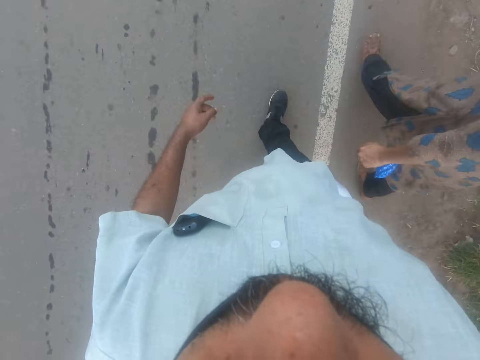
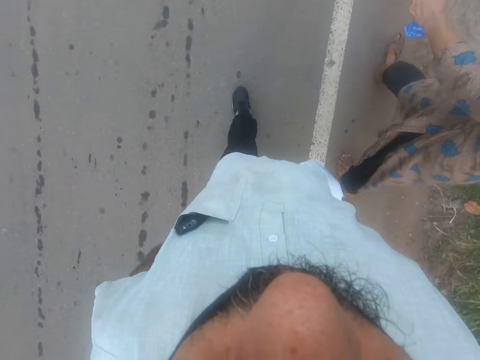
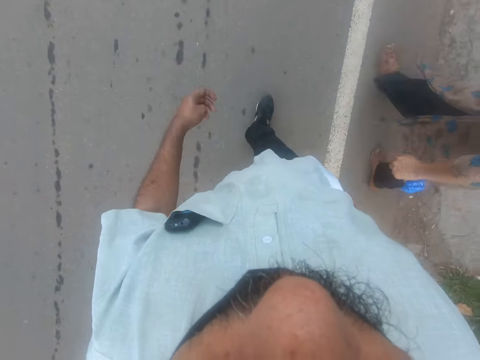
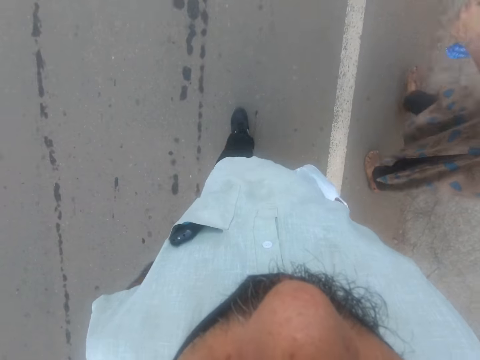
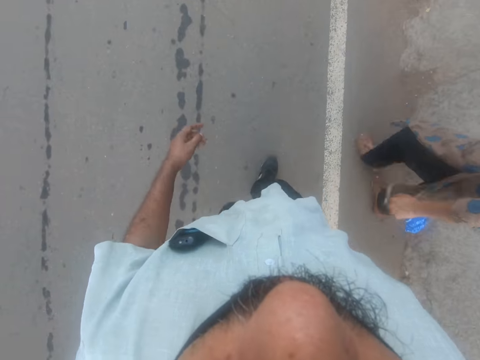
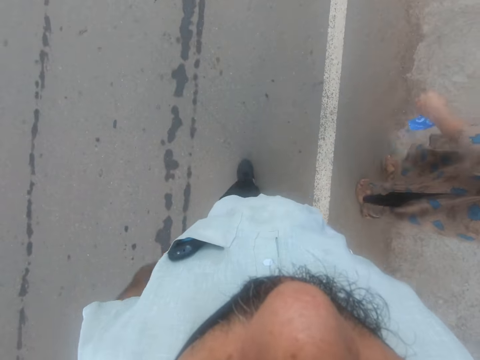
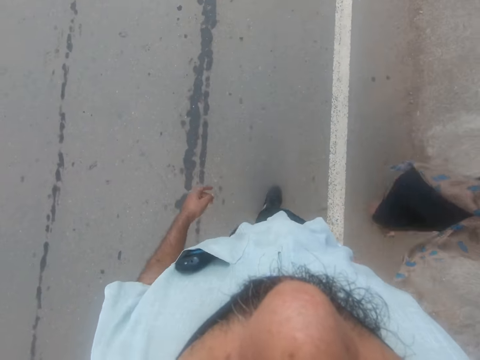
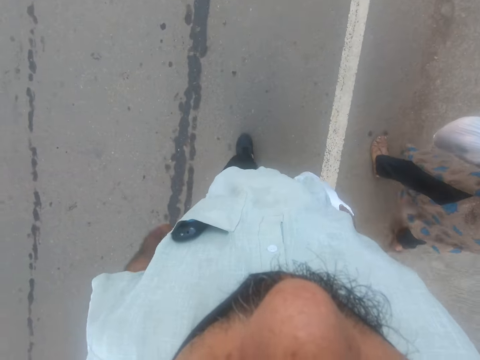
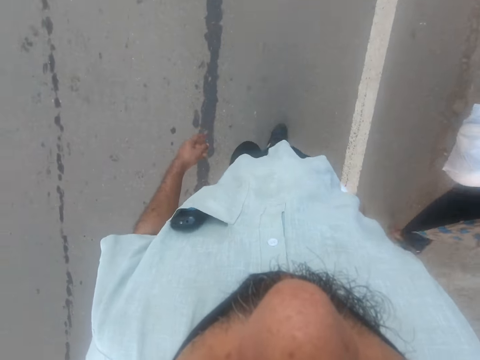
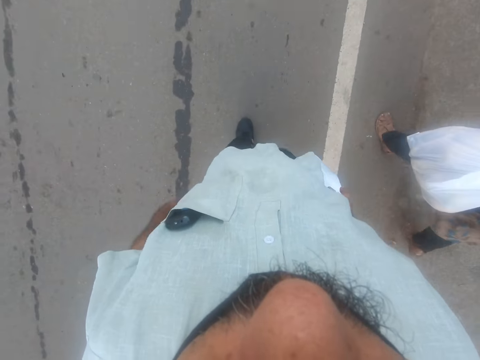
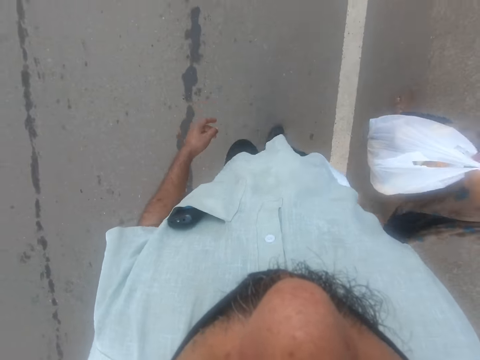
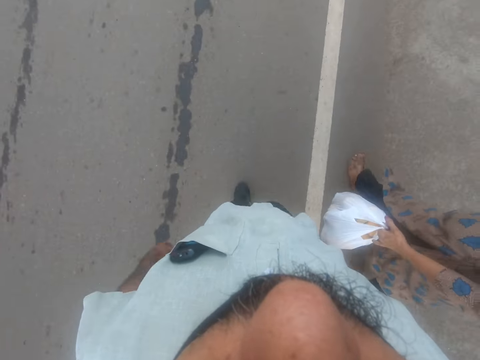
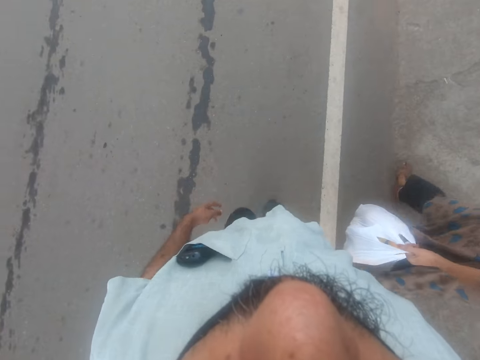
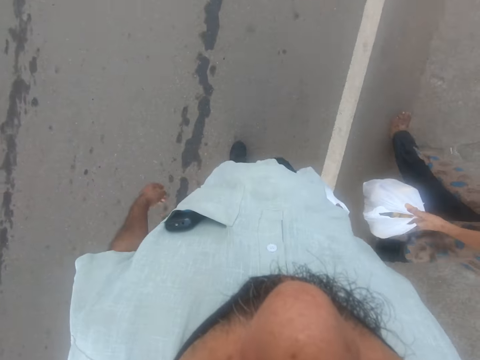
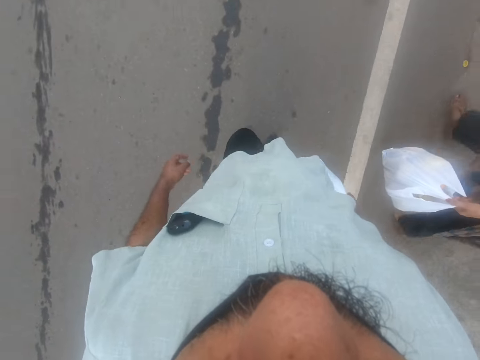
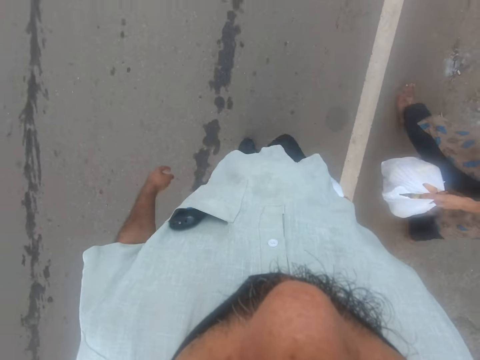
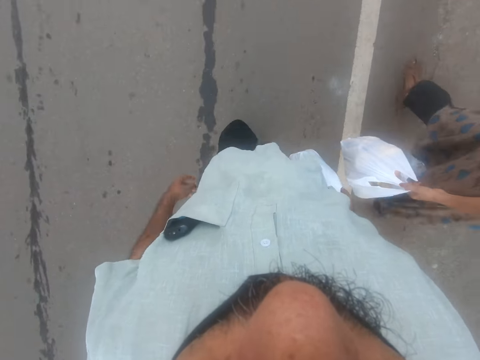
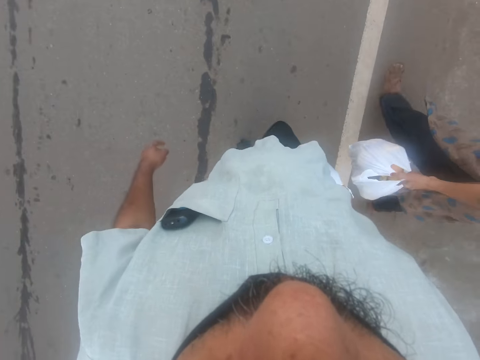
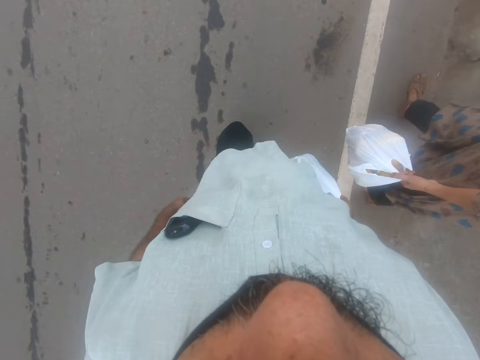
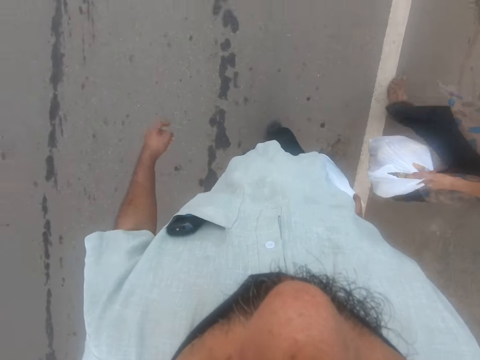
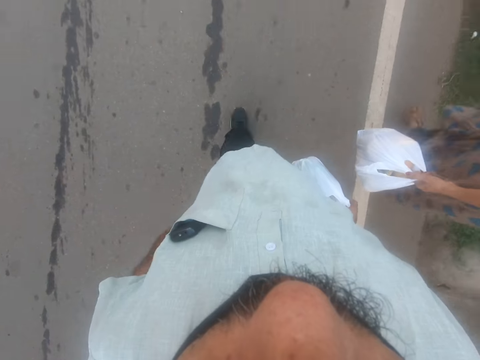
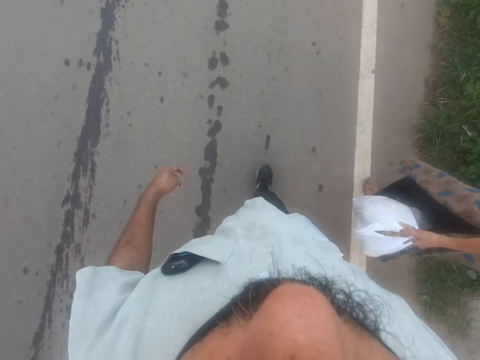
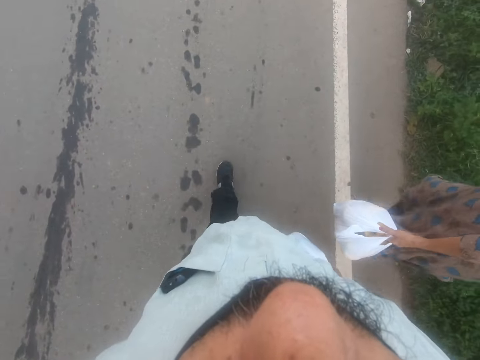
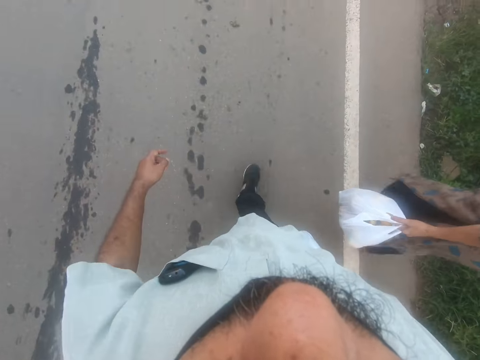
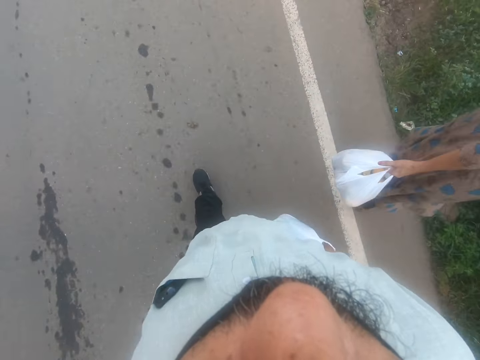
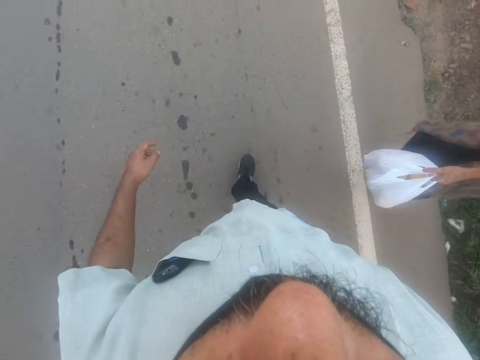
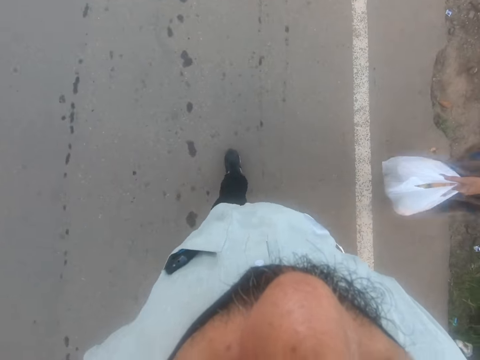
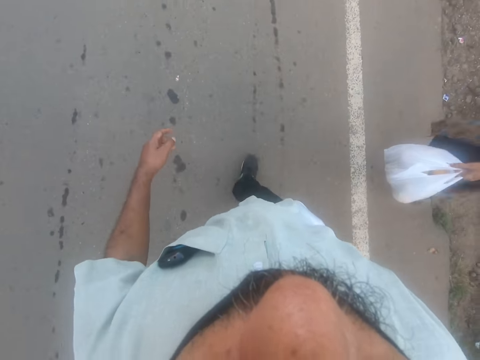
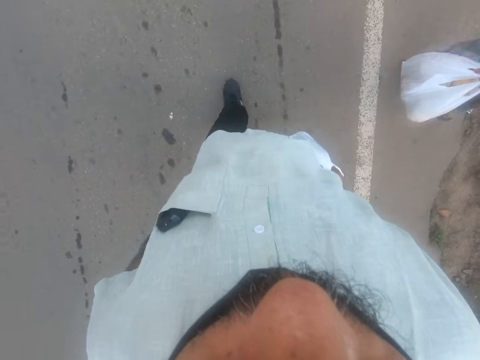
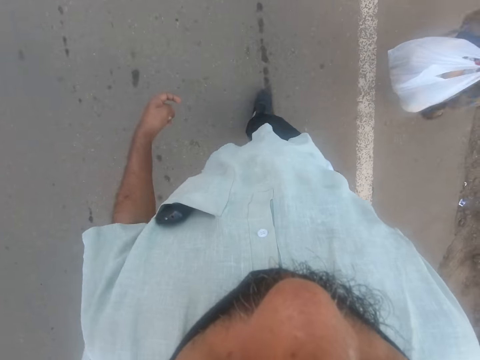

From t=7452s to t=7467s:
A woman switches a polythene bag from her right hand to the left hand. The woman walks beside the camera wearer.

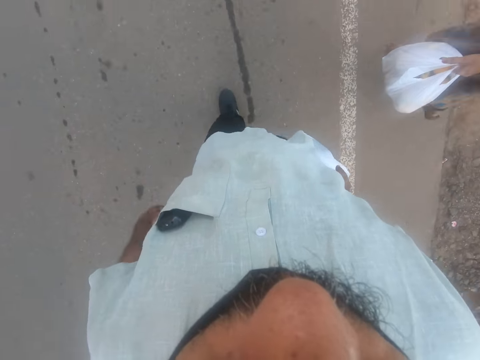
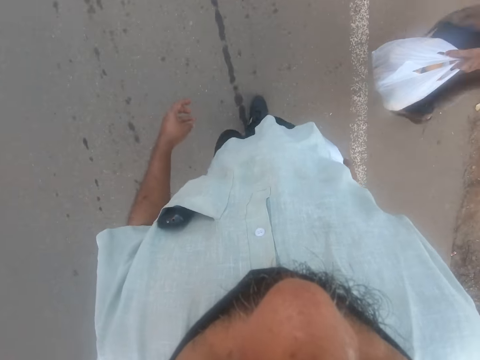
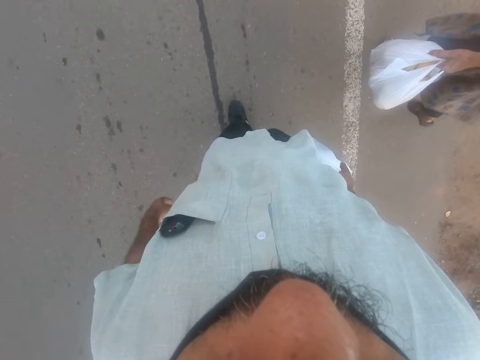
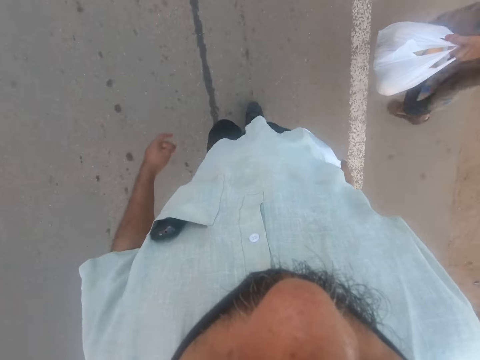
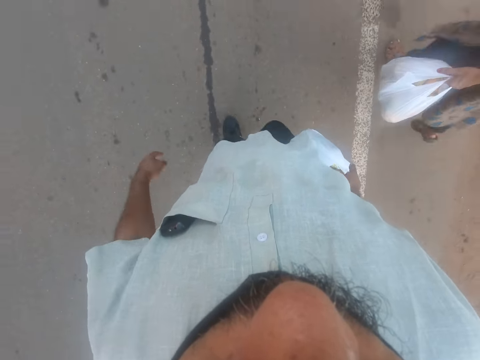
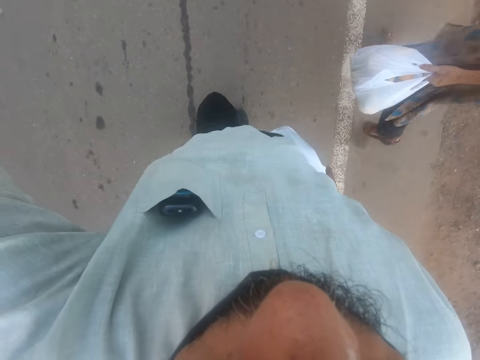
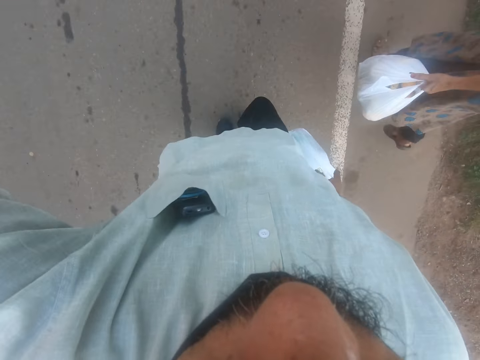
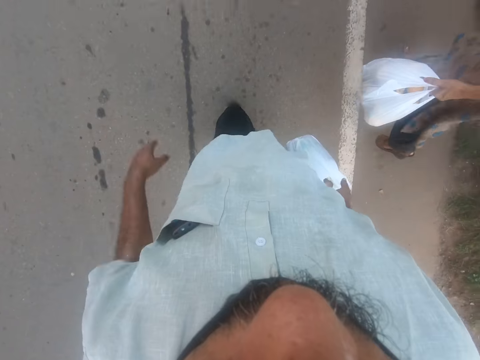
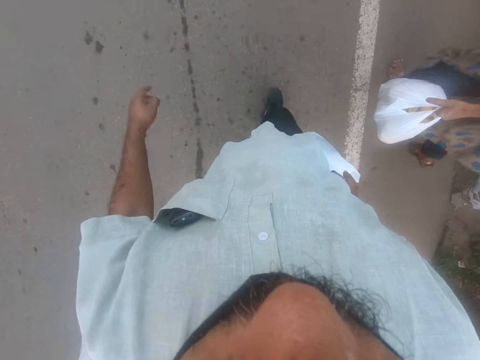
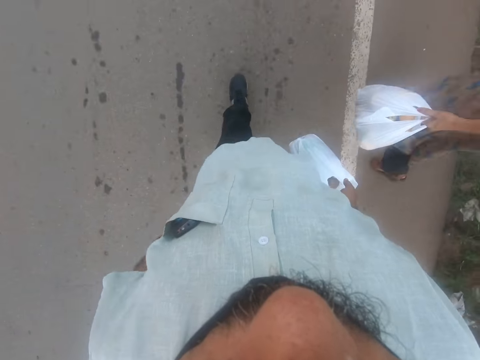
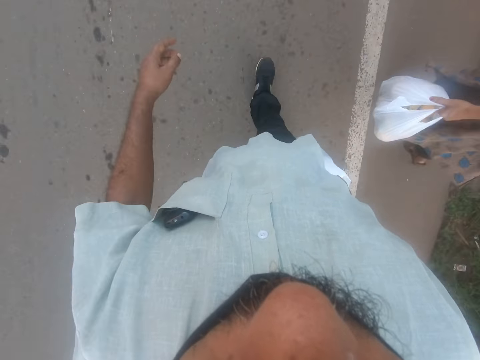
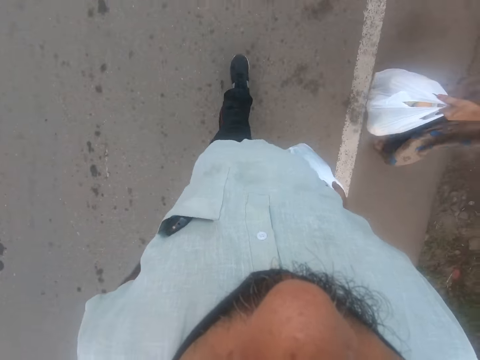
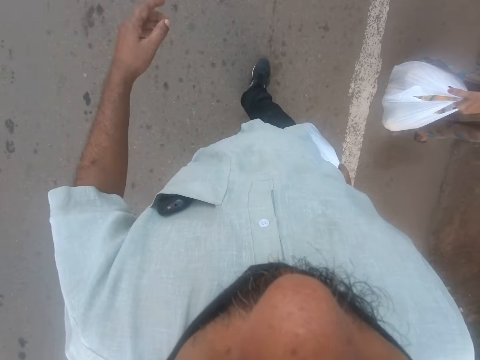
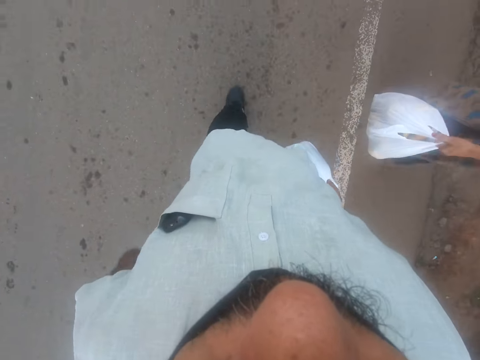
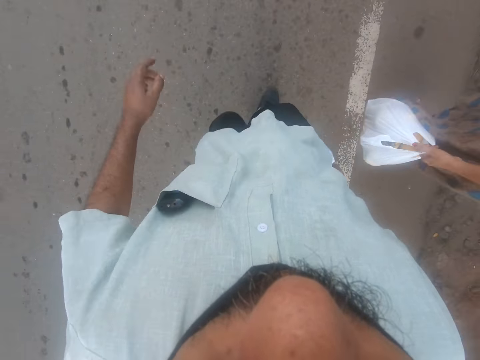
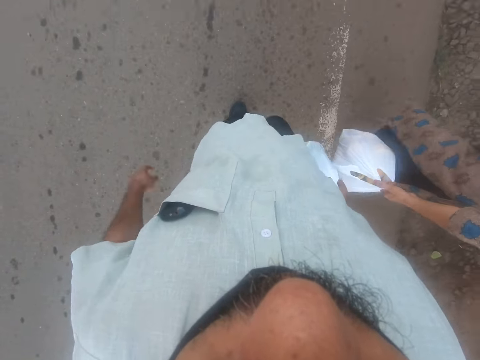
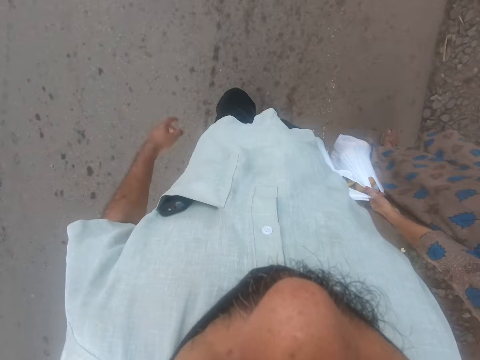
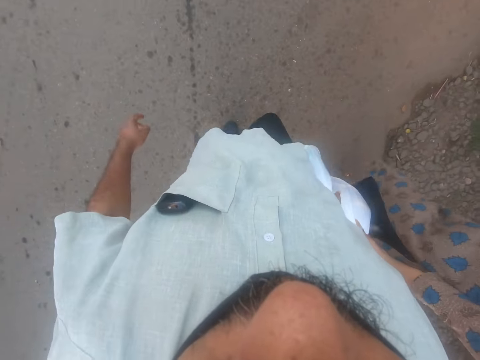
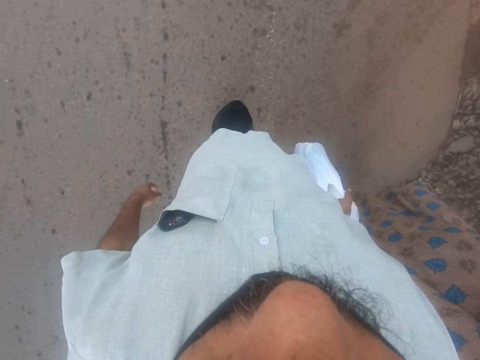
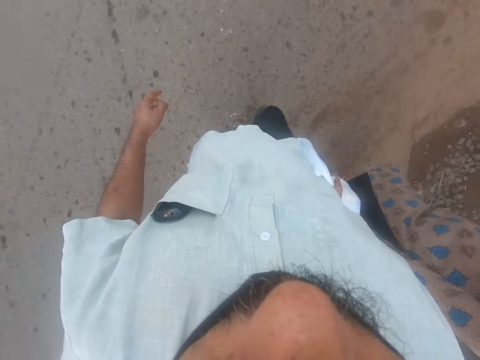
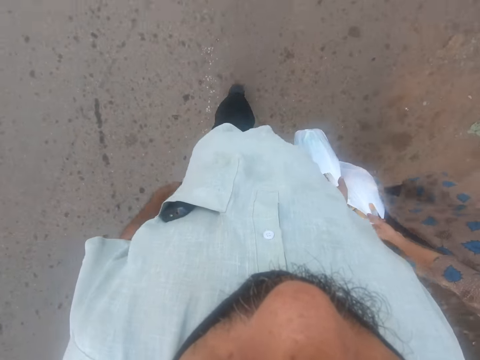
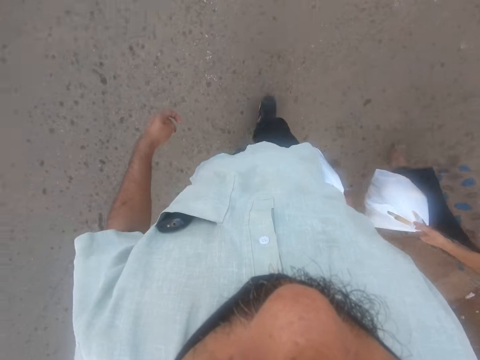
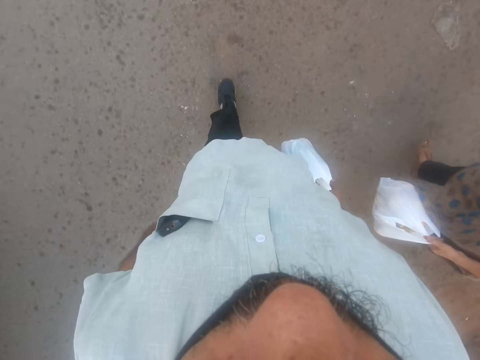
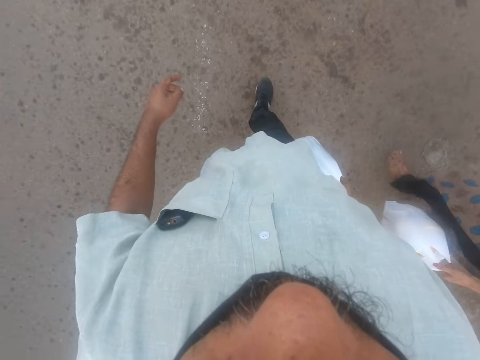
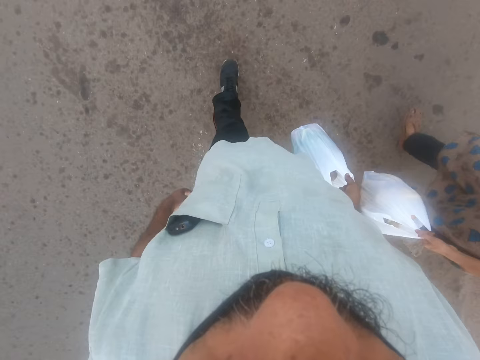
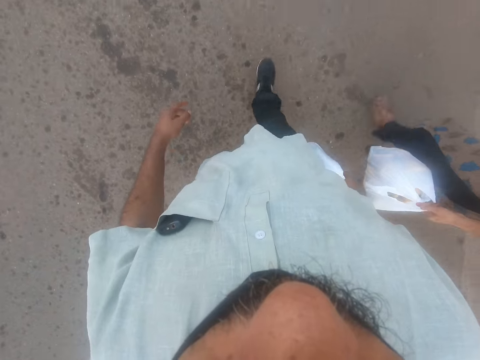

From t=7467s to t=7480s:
The camera wearer raises his left hand while walking. He walks forward.
